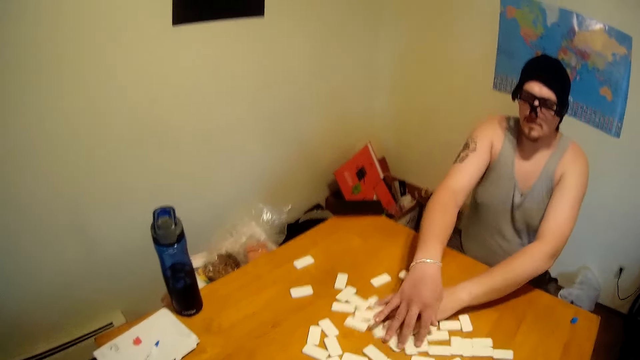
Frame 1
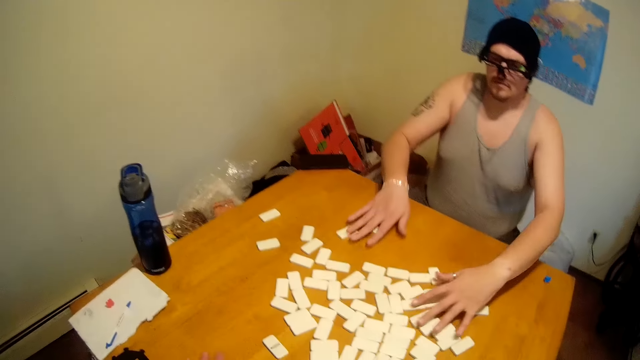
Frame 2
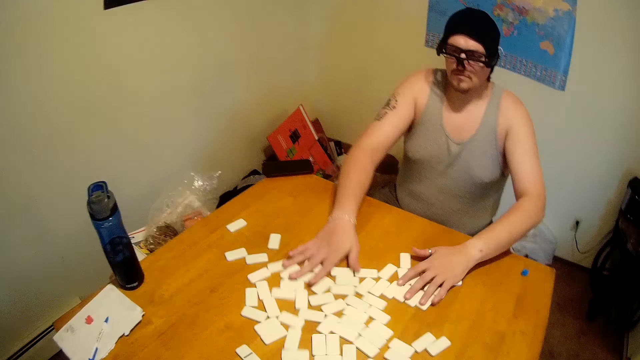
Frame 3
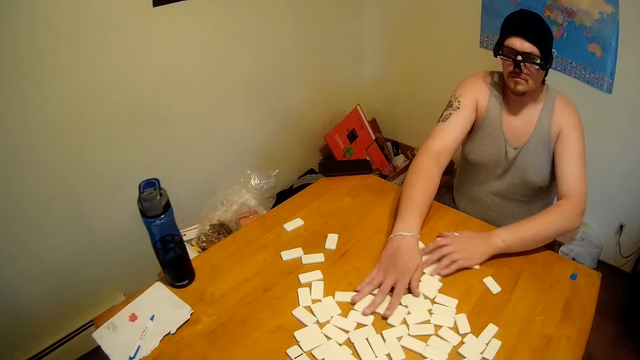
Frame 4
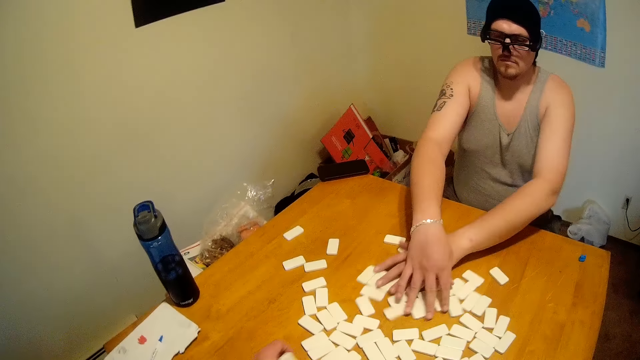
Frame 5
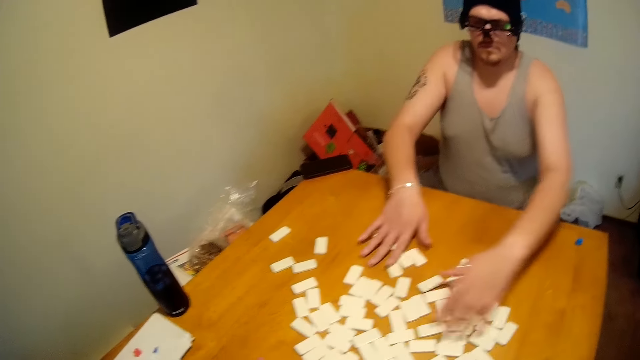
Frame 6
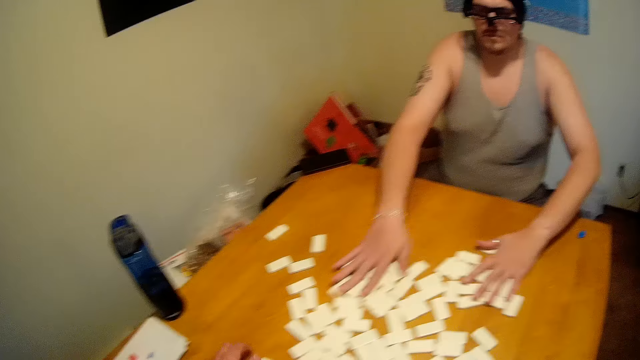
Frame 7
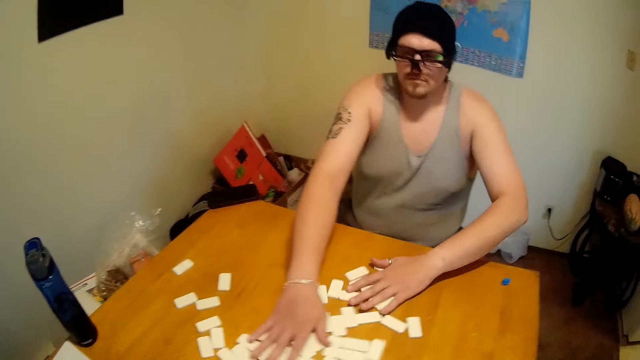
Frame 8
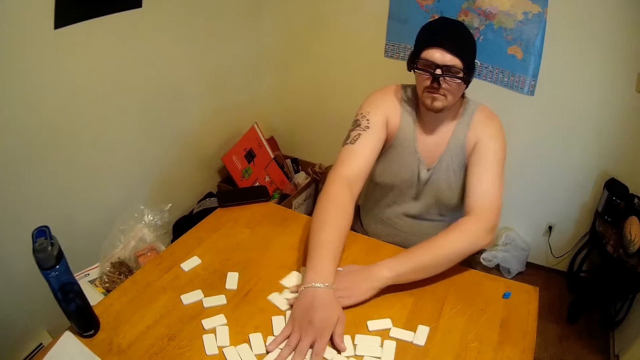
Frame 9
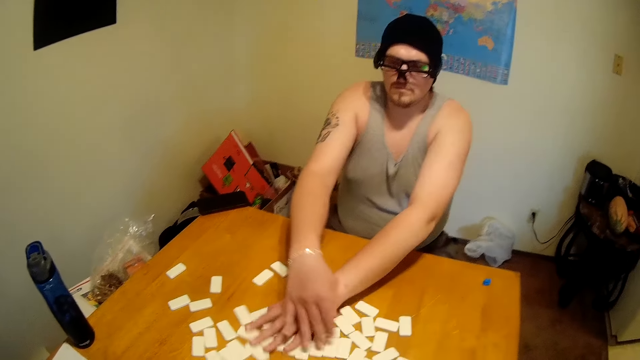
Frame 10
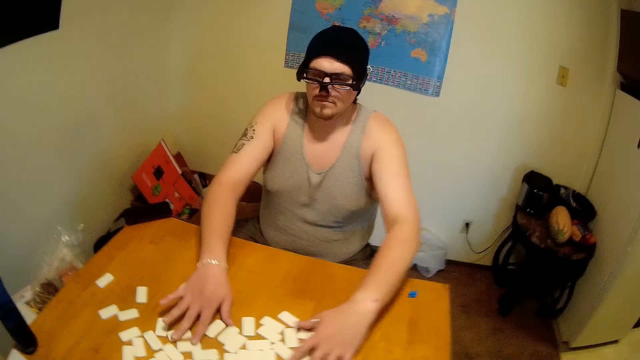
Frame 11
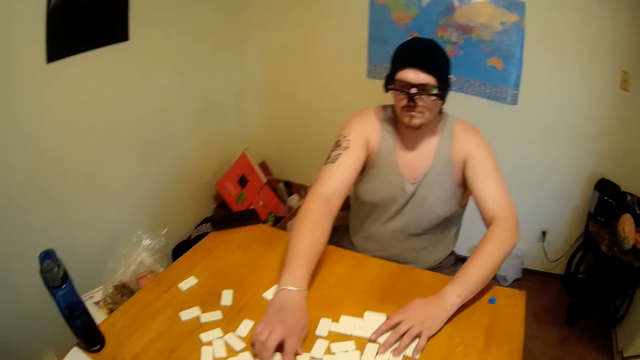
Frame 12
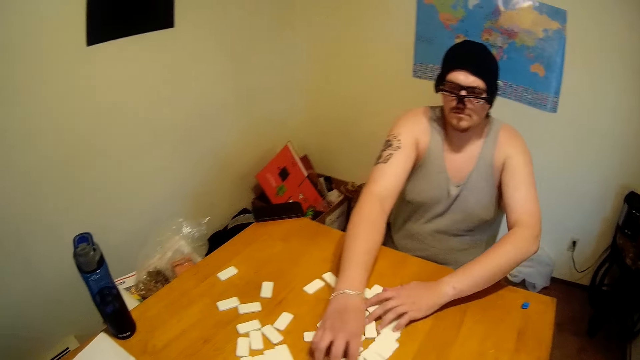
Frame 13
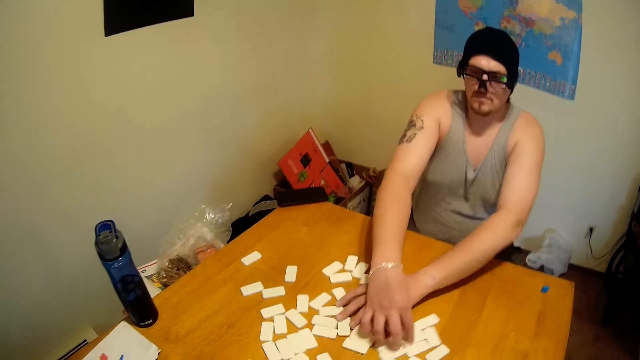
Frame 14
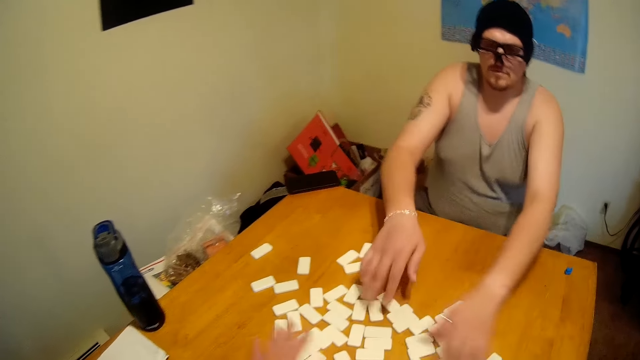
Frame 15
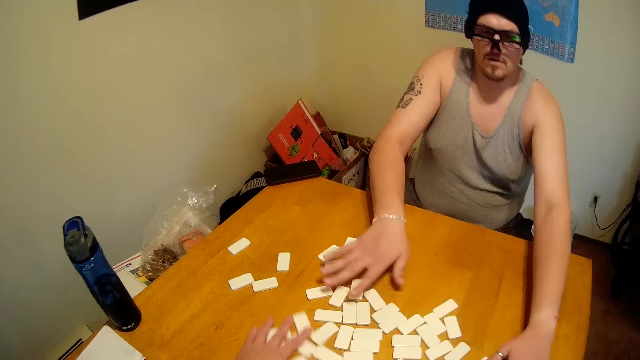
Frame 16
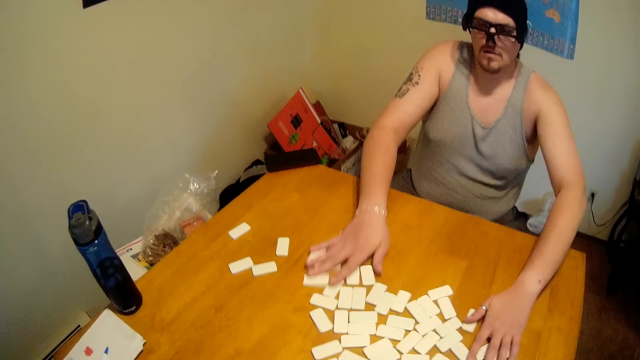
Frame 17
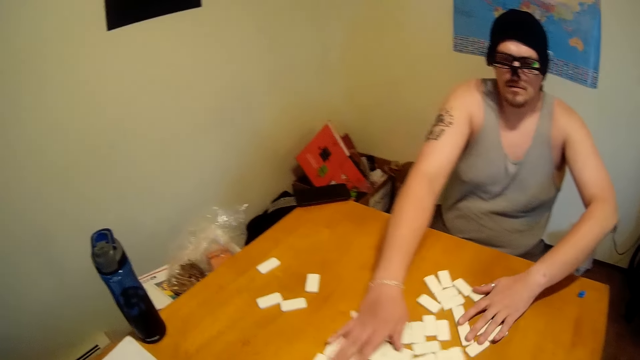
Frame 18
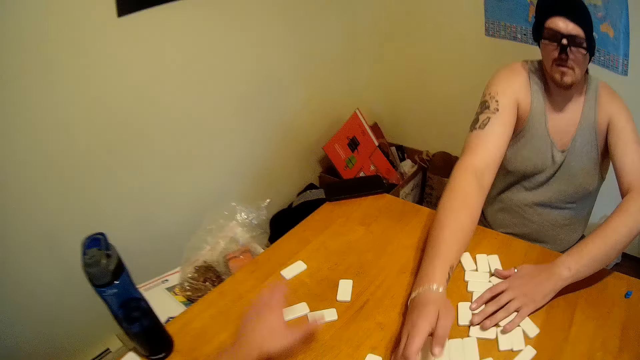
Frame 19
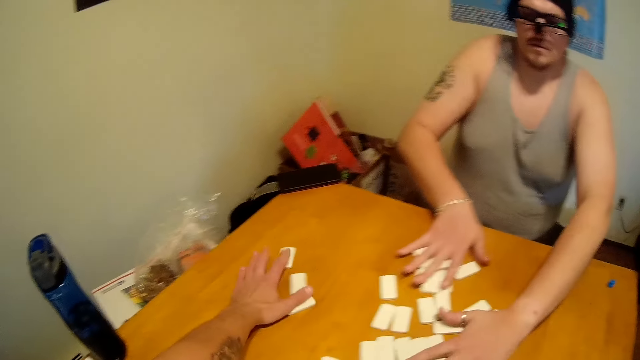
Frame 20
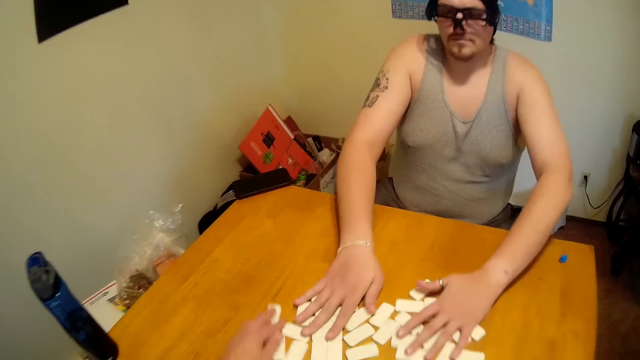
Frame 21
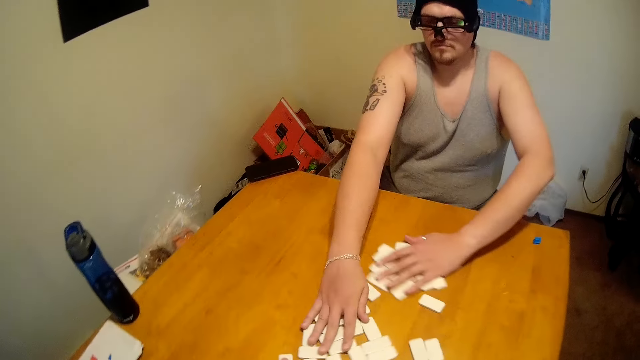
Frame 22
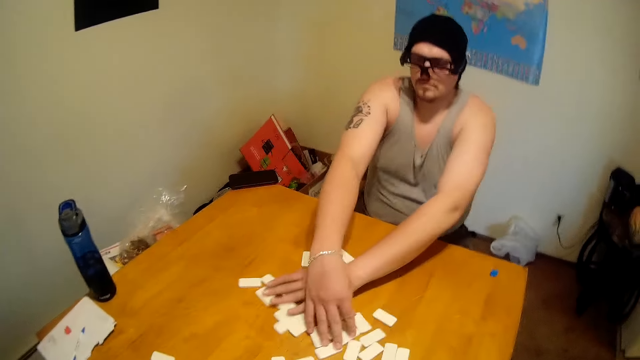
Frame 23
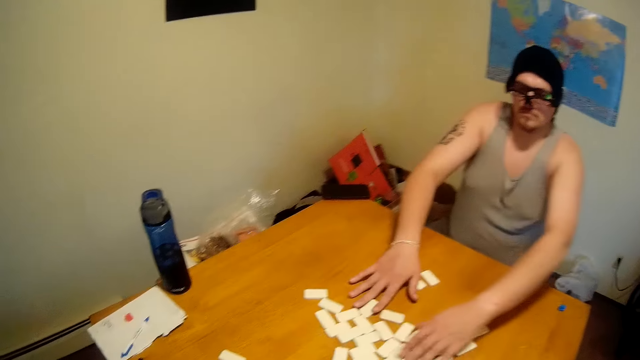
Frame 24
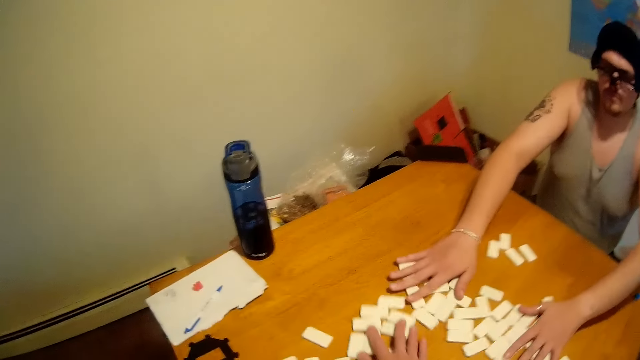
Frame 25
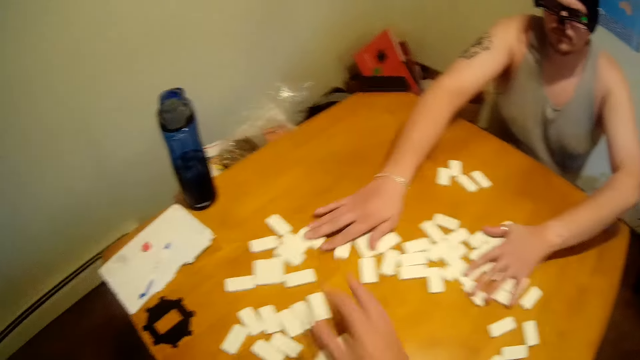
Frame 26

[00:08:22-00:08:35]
A man mixes dice. The camera wearer looks around. They move the dice on the table. They pull the dice.

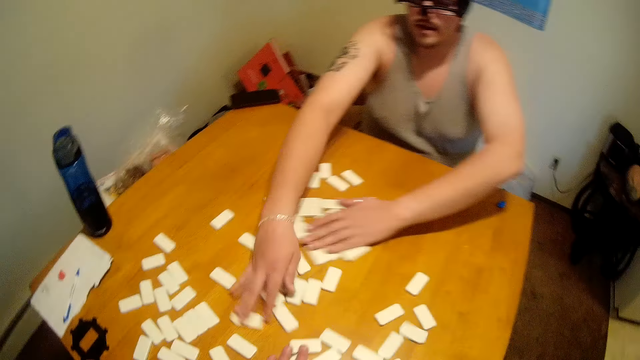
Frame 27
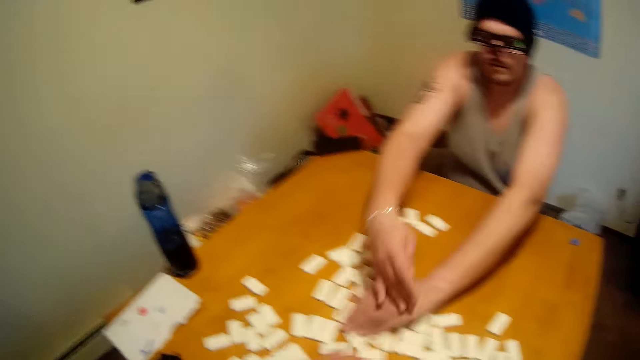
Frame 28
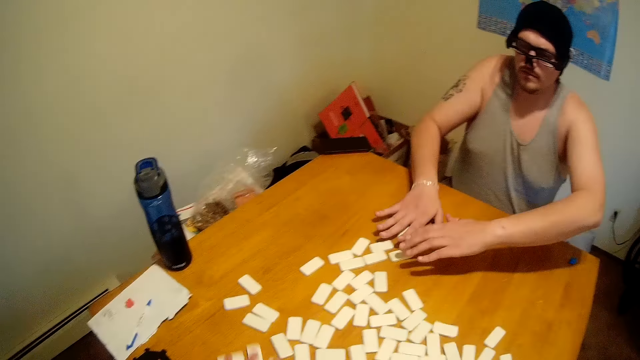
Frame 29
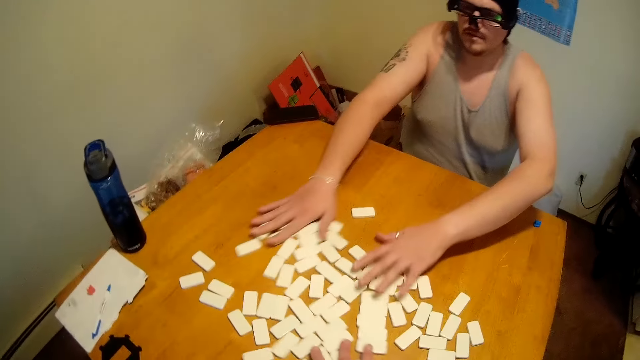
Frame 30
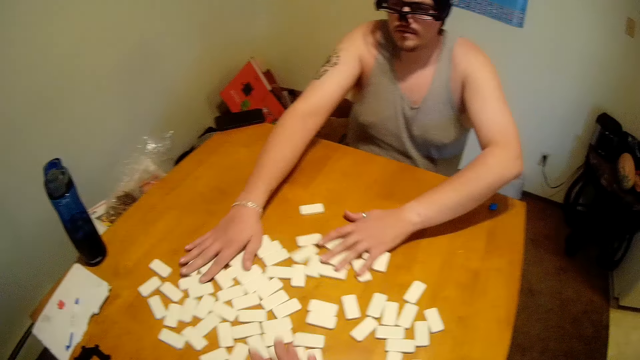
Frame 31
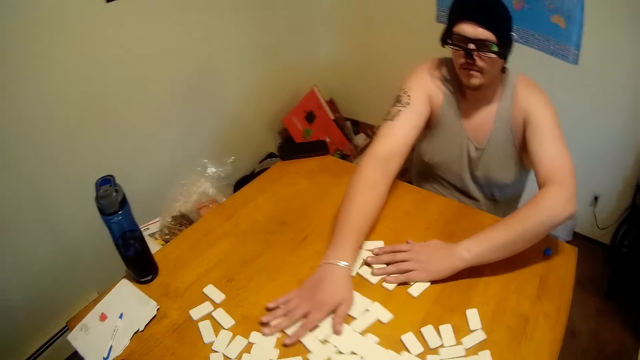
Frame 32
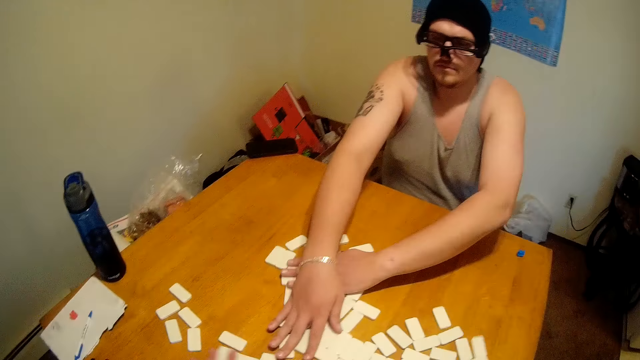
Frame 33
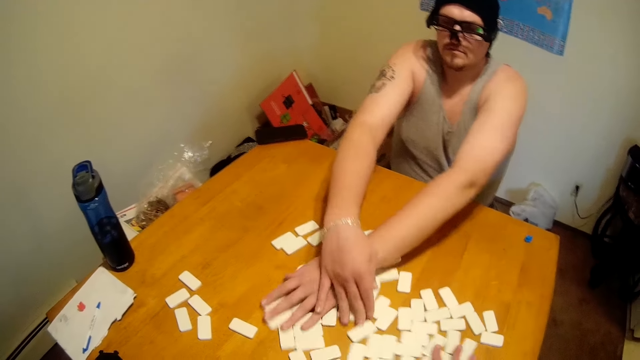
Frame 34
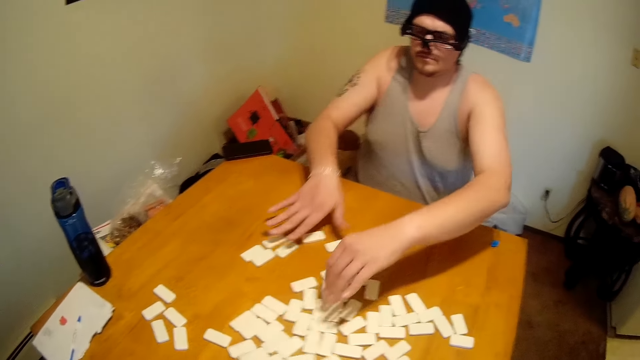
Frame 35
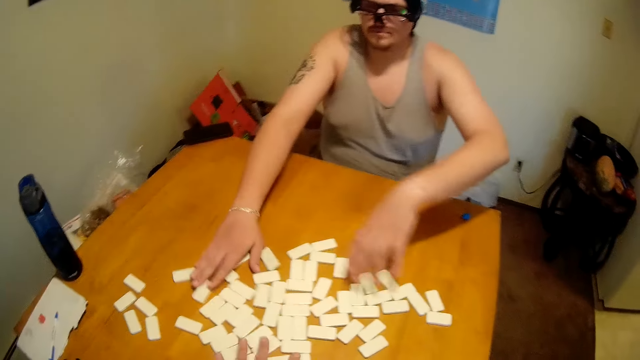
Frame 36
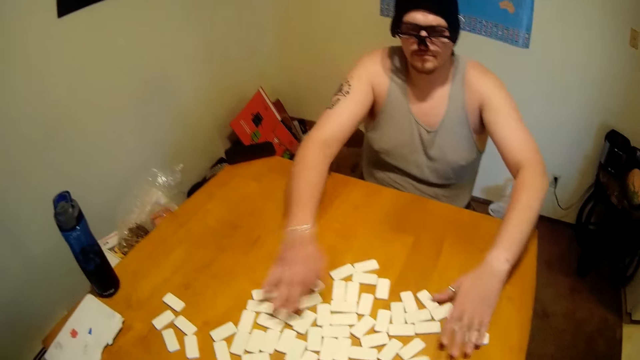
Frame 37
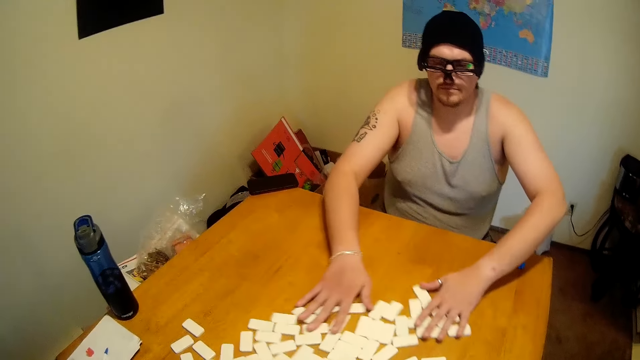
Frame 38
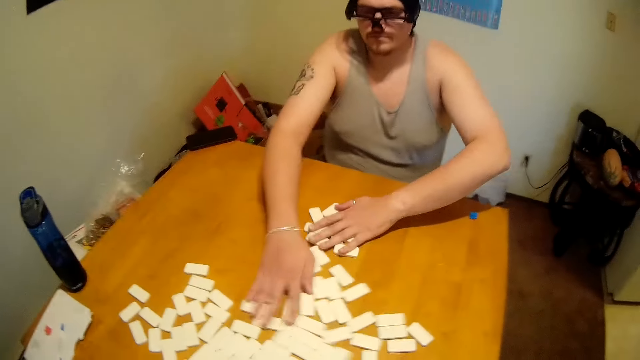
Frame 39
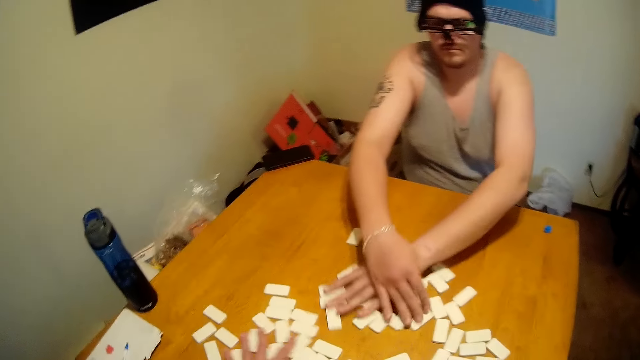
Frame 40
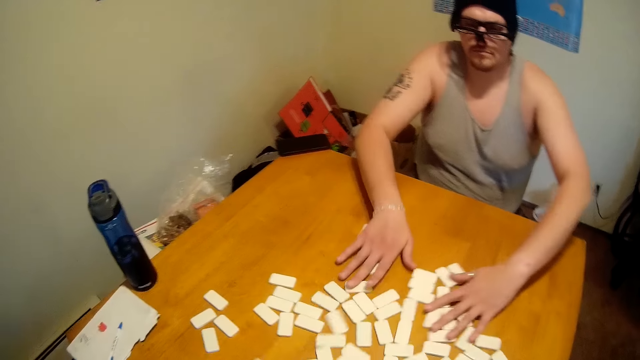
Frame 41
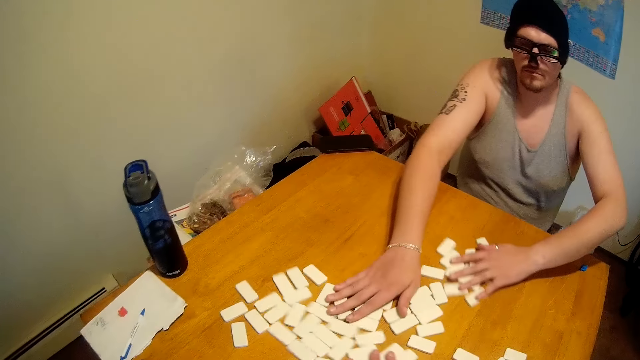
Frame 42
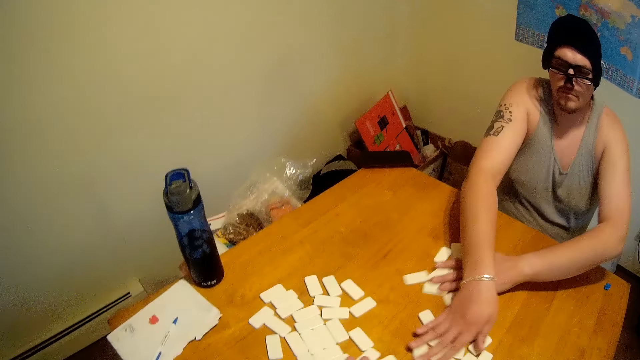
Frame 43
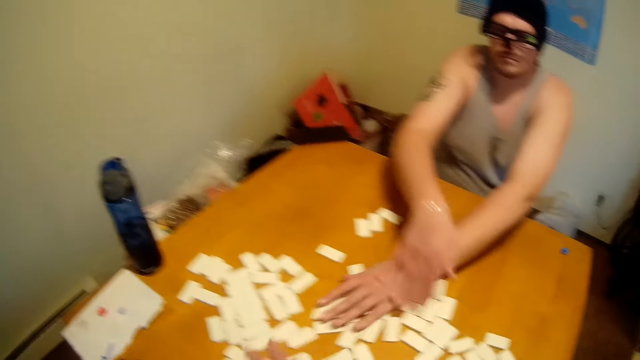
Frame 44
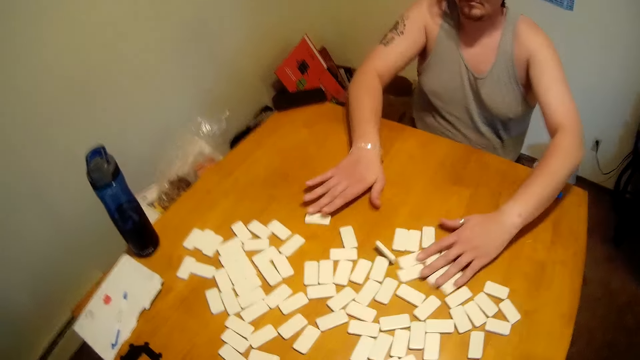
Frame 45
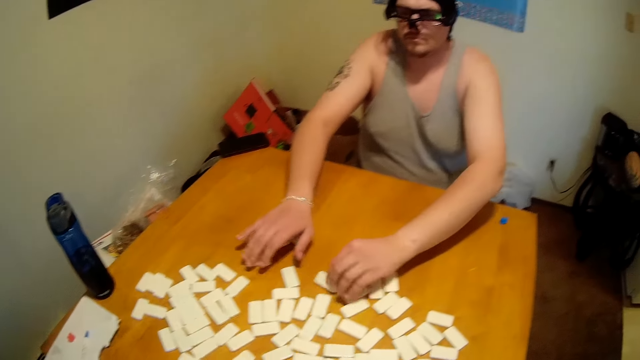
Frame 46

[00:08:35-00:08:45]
The camera wearer mixes dice. A man shuffles something.
